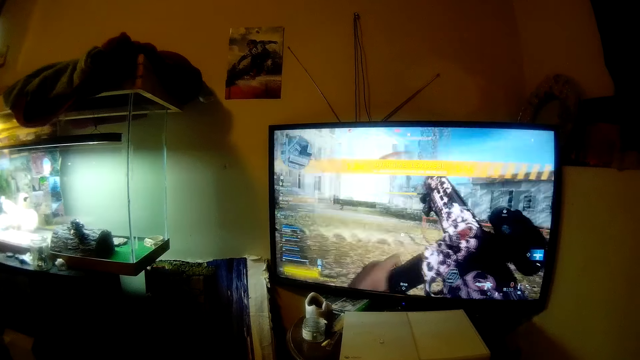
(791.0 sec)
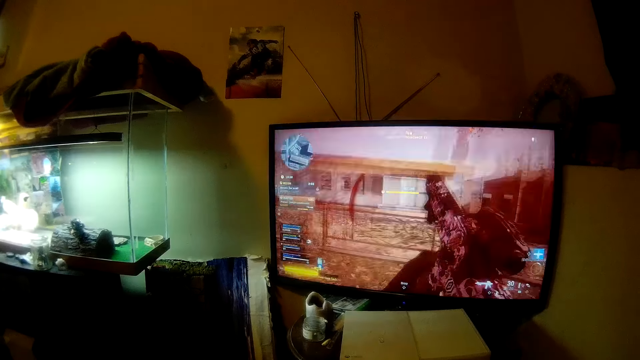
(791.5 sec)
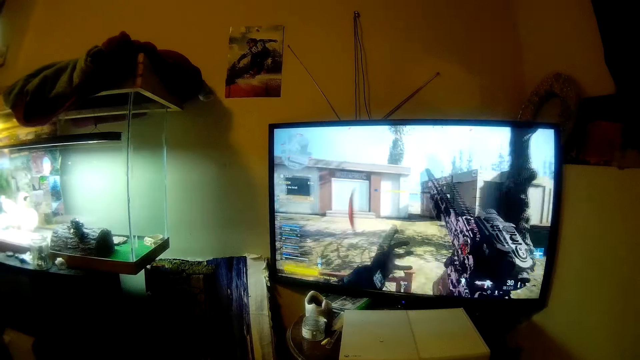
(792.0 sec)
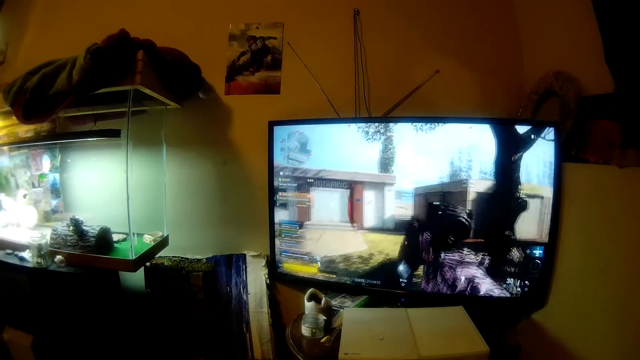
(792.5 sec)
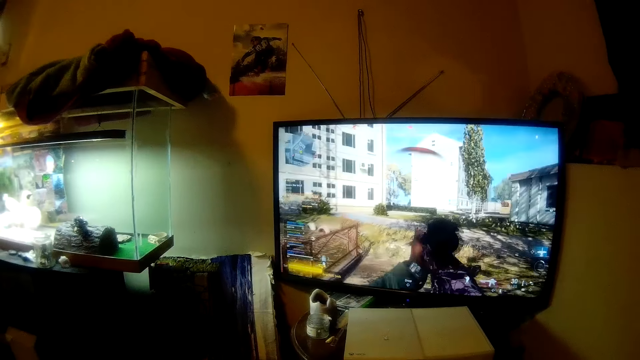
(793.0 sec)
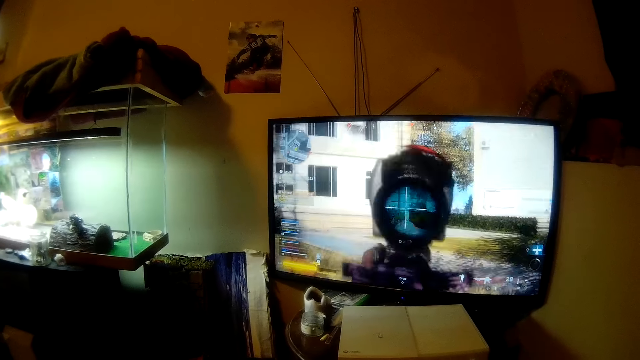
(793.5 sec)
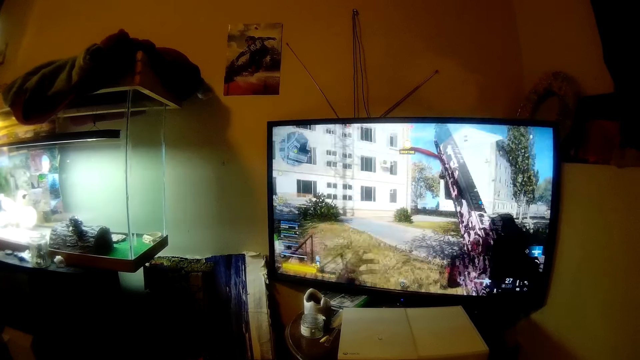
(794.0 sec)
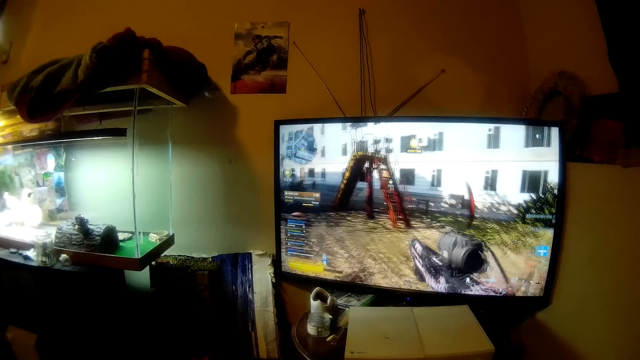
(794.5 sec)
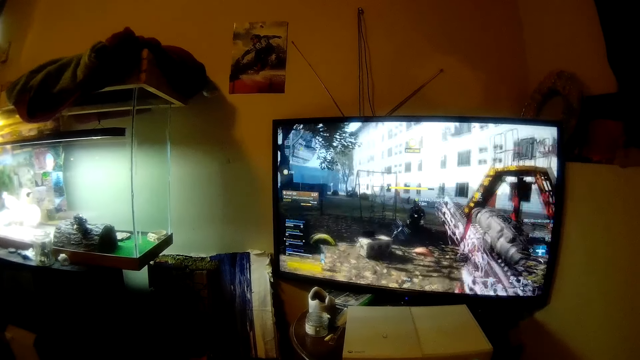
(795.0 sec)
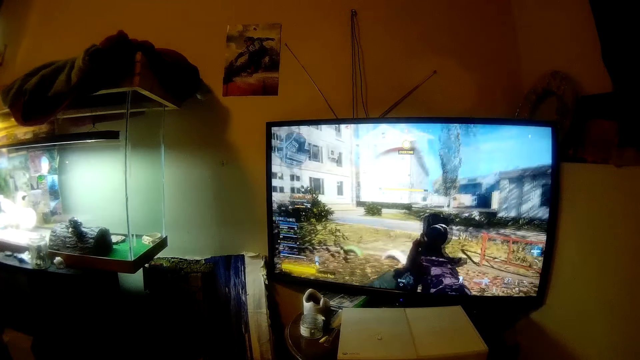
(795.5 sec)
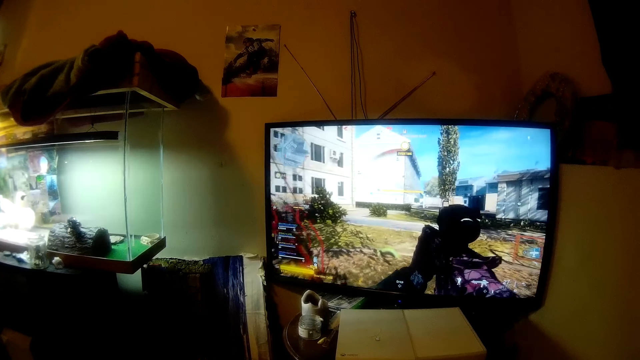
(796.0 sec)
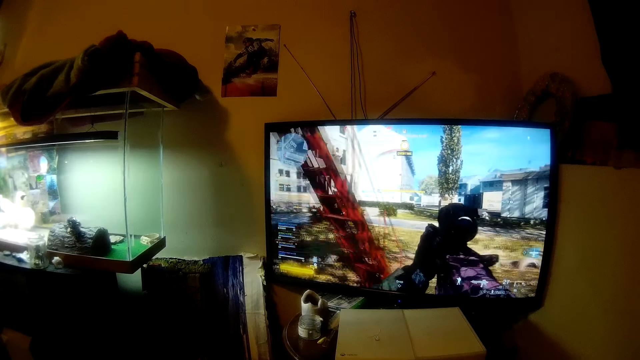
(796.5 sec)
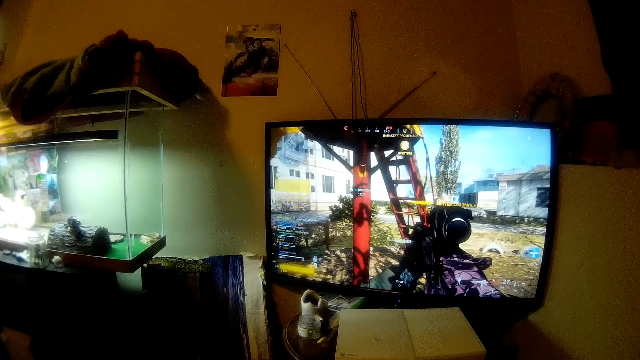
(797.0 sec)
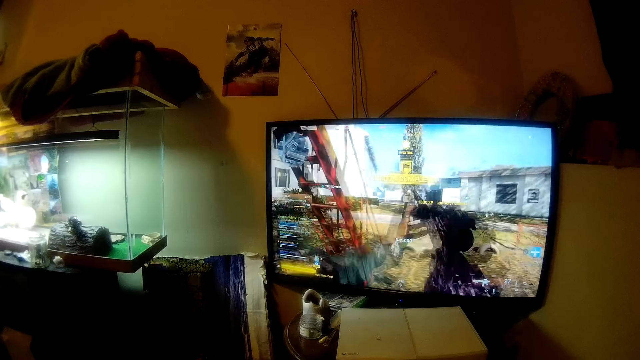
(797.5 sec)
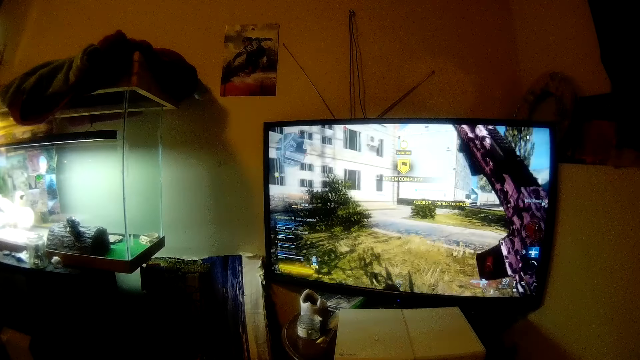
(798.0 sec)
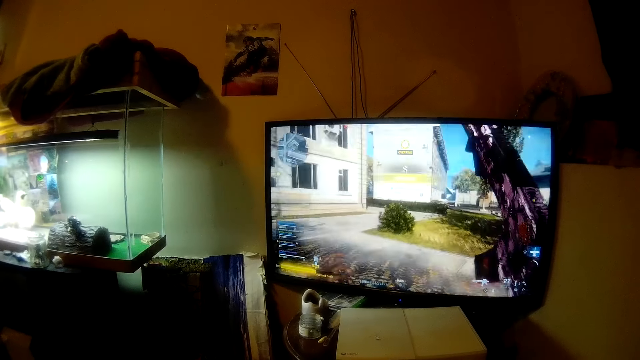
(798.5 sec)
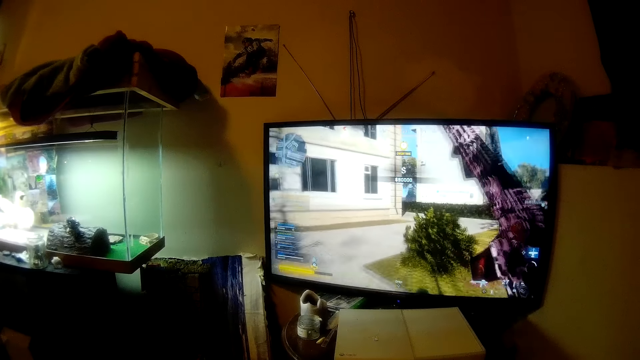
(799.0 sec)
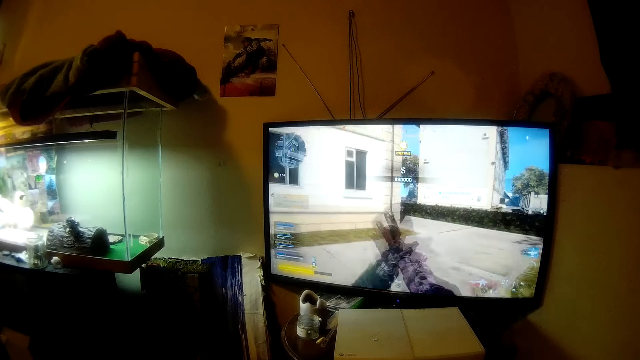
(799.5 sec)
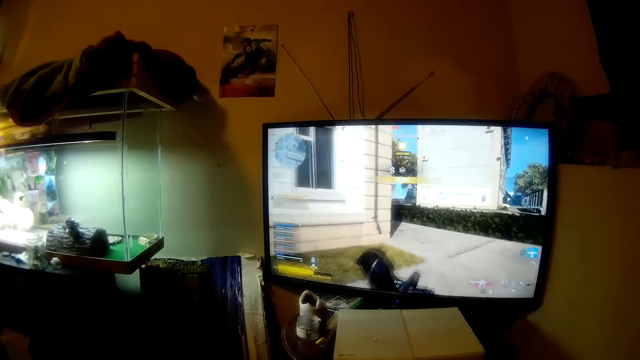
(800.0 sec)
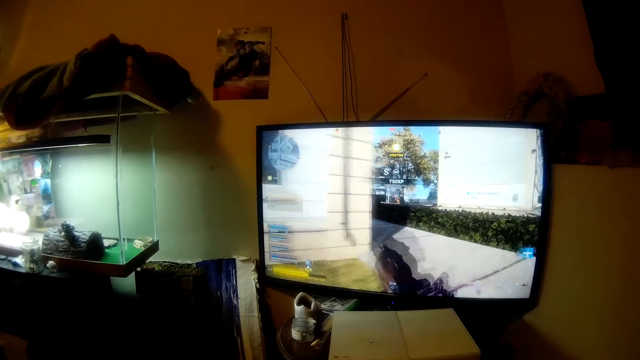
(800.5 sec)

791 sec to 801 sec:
The camera wearer moves his head slightly. He plays a video game.

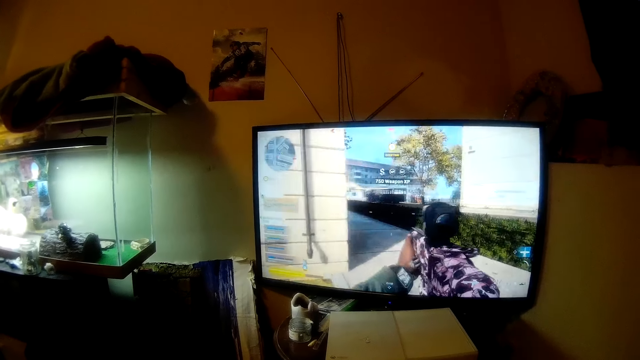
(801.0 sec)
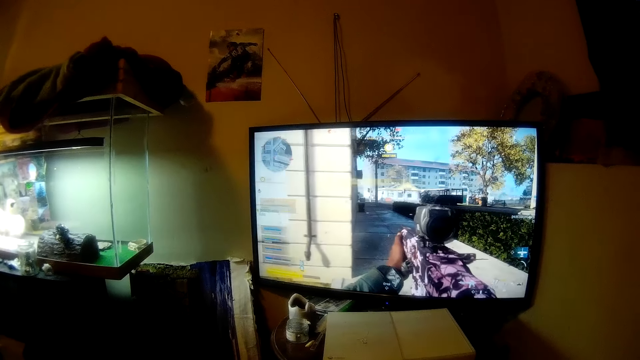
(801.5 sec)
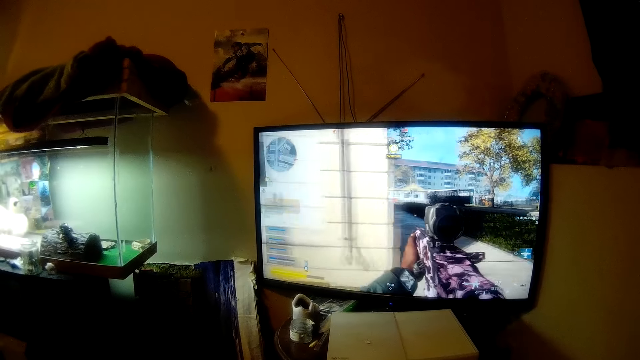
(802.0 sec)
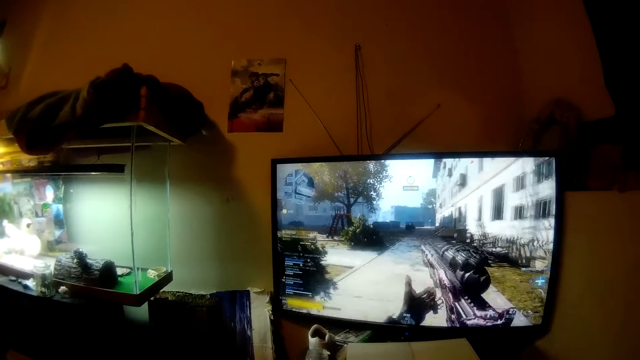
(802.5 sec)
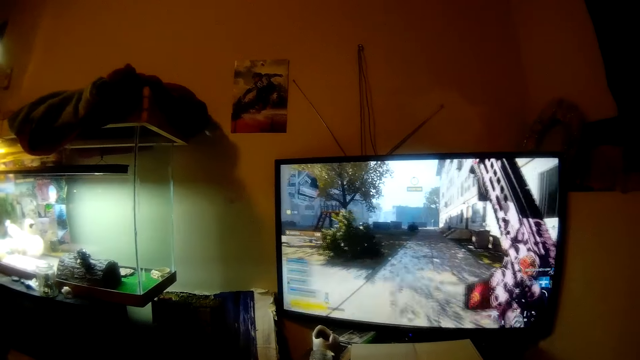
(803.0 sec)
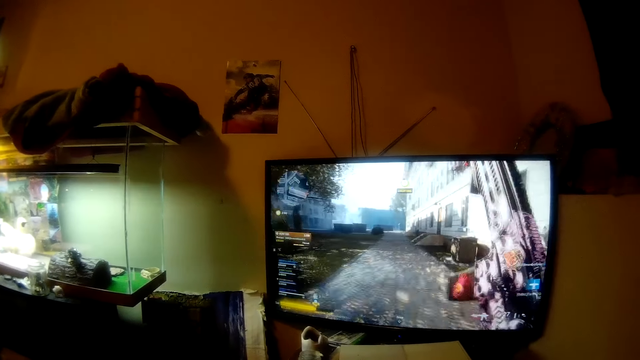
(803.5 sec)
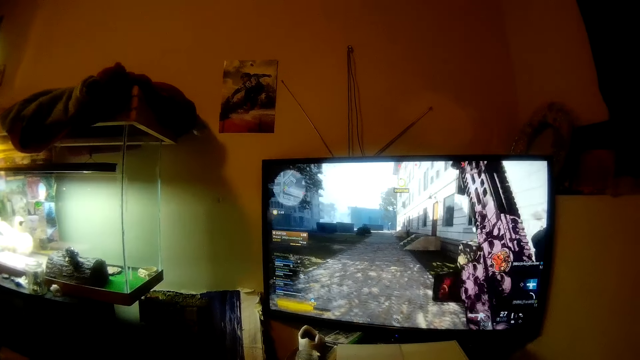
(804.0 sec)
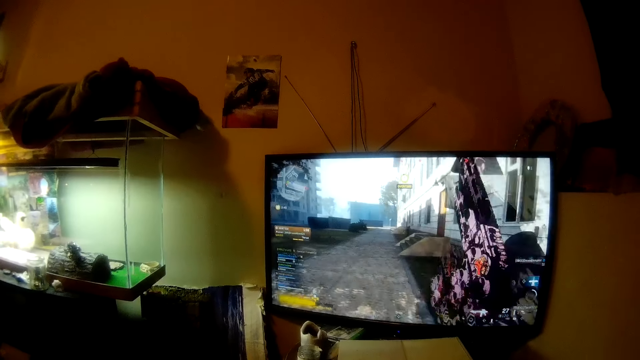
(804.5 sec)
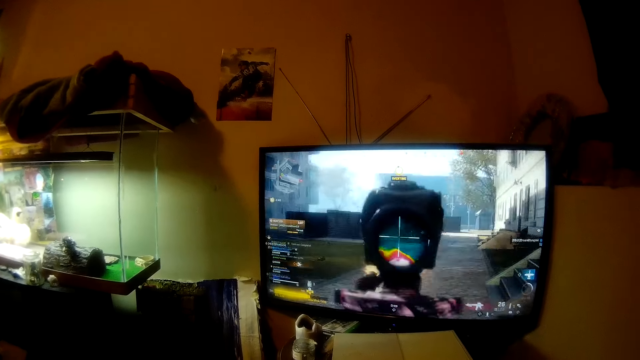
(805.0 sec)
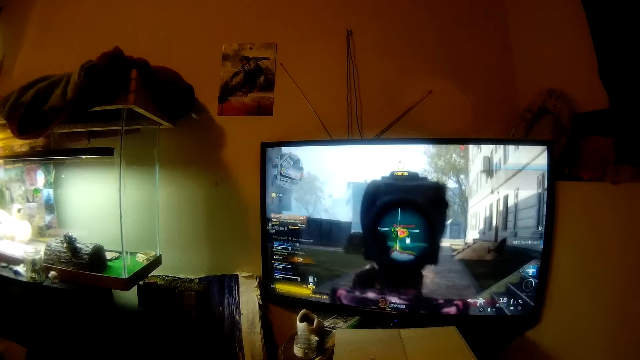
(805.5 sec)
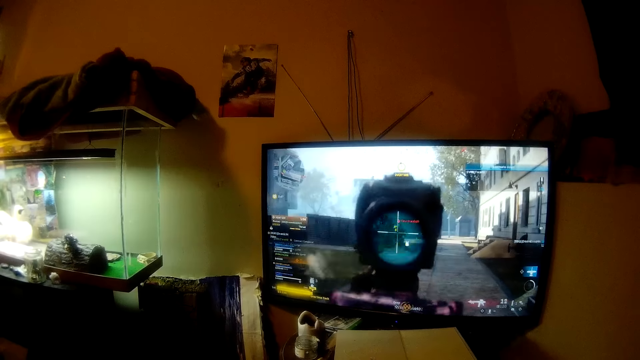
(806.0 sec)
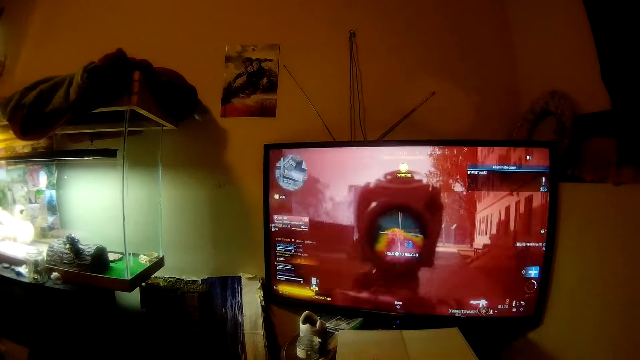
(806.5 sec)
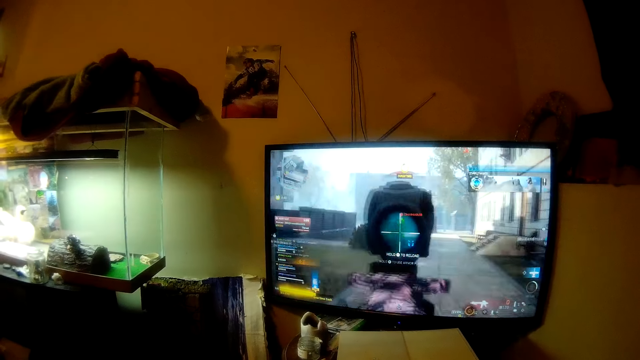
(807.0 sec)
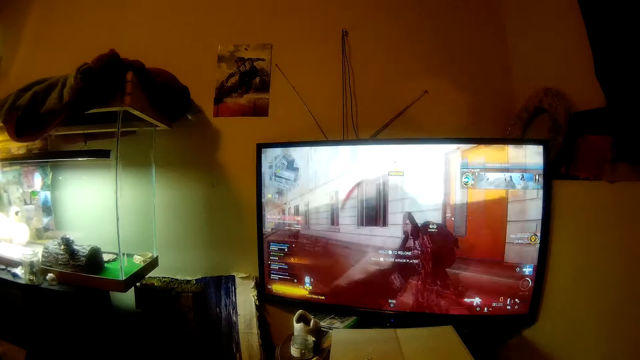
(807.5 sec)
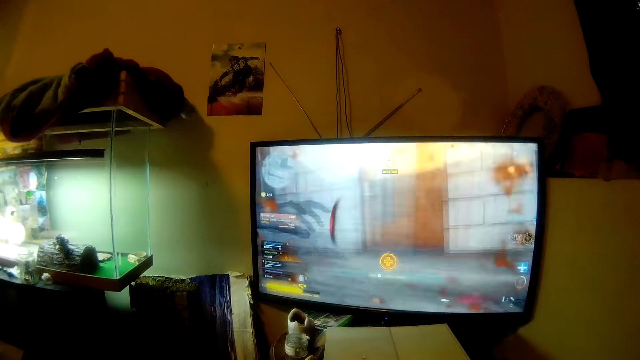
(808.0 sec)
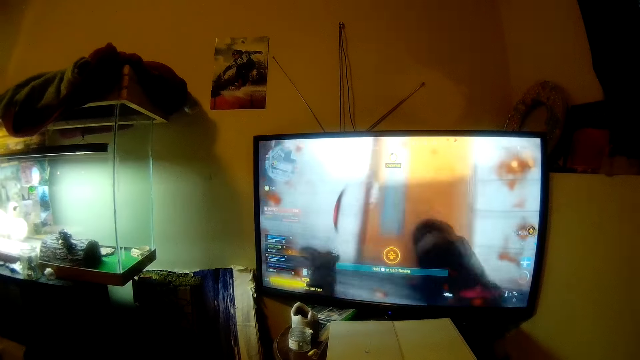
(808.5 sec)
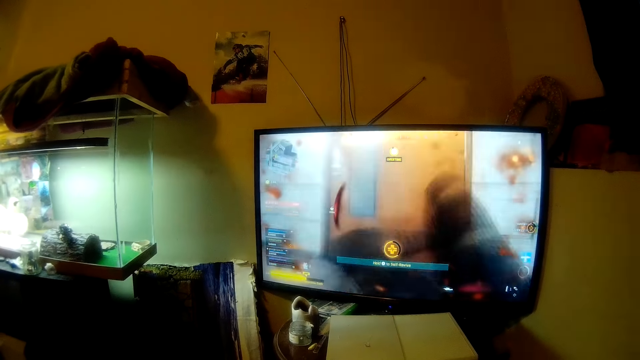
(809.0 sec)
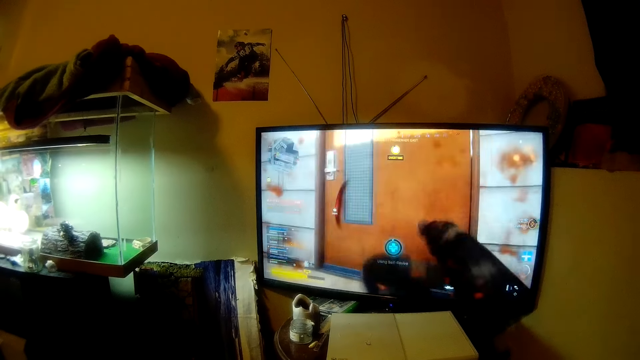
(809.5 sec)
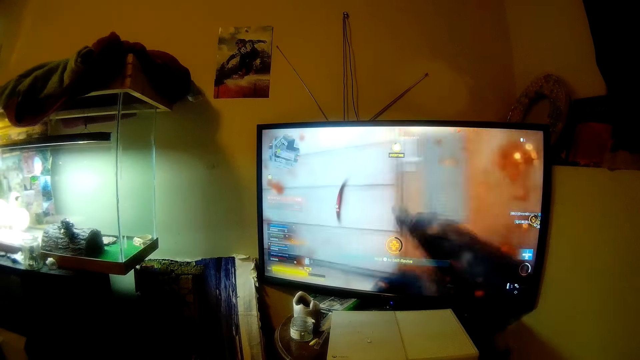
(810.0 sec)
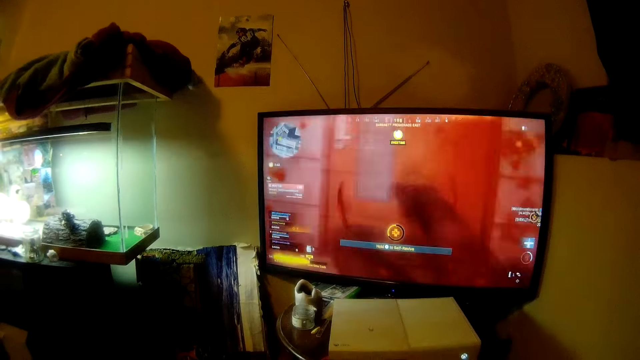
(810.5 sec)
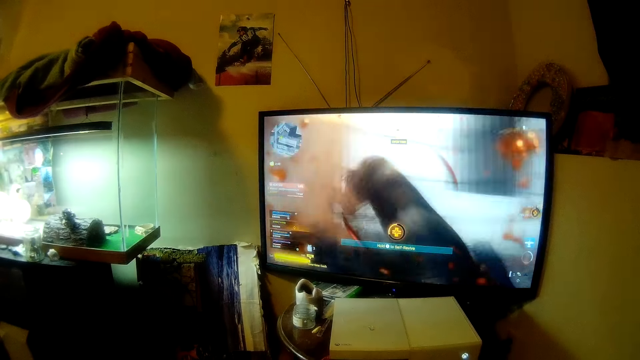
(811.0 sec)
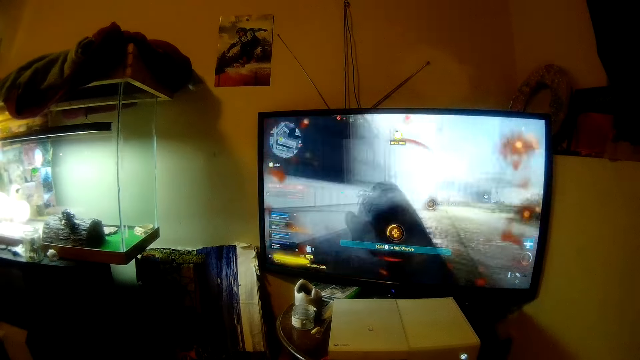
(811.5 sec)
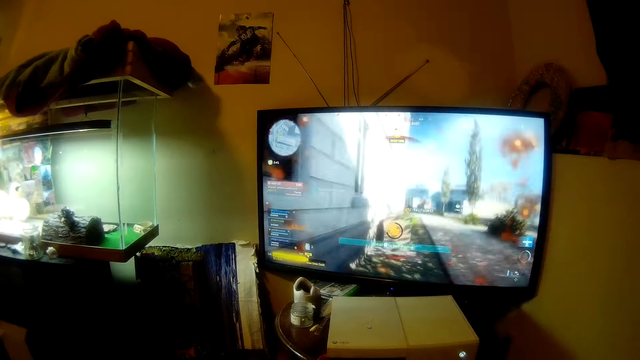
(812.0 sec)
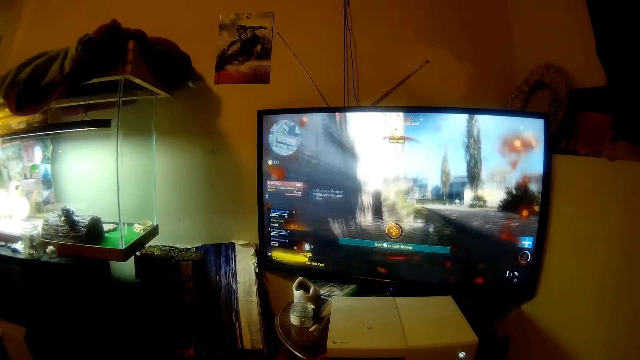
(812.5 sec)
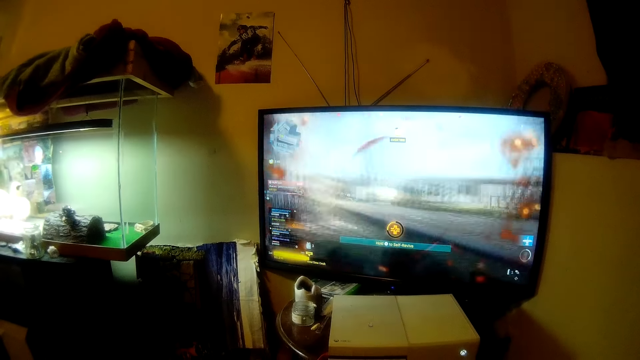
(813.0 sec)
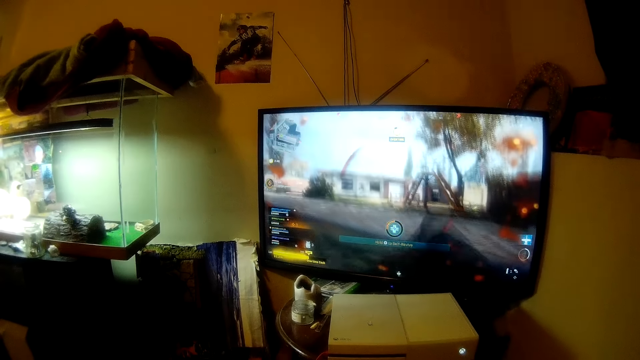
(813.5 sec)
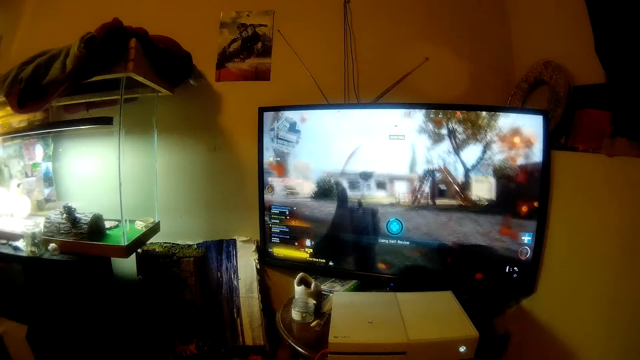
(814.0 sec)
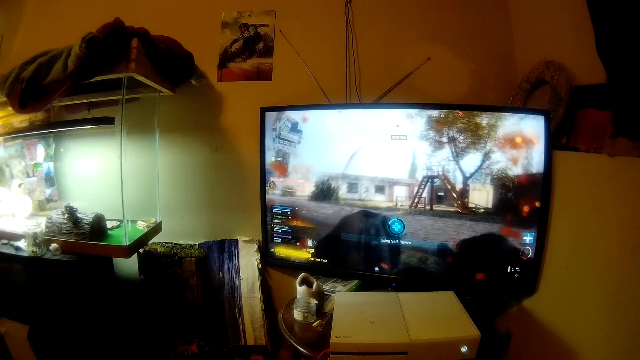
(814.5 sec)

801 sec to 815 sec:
The camera wearer moves his head slightly. He plays a video game.
